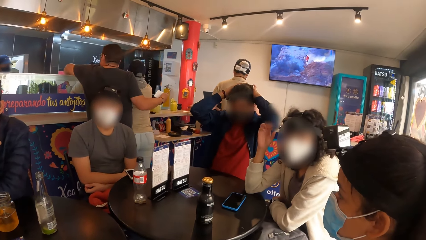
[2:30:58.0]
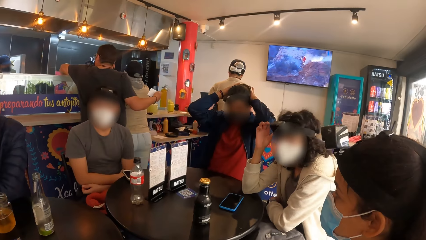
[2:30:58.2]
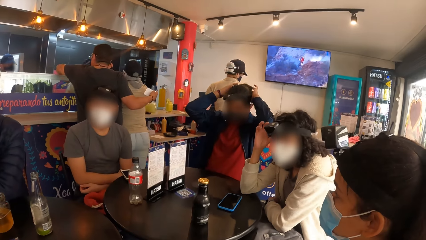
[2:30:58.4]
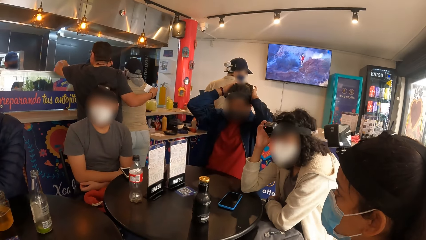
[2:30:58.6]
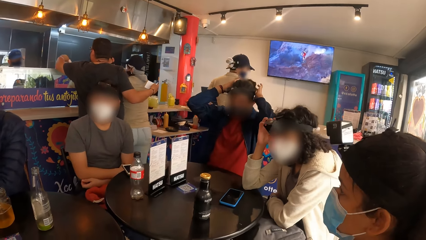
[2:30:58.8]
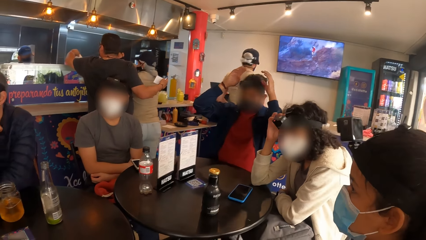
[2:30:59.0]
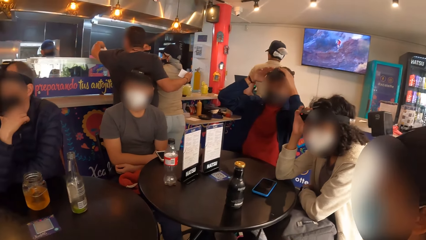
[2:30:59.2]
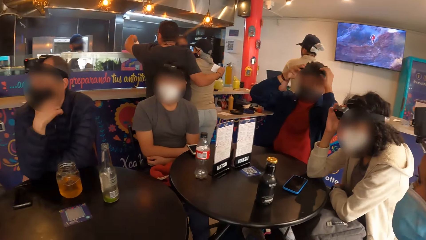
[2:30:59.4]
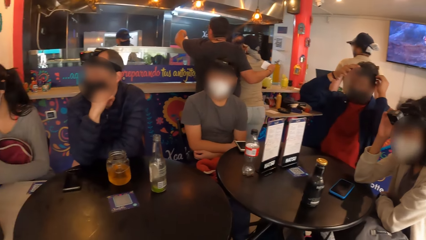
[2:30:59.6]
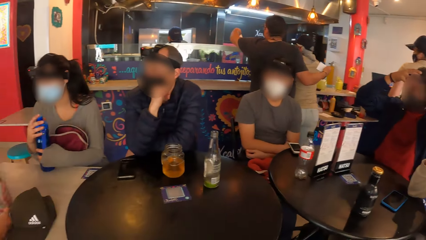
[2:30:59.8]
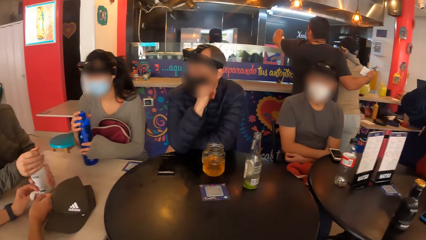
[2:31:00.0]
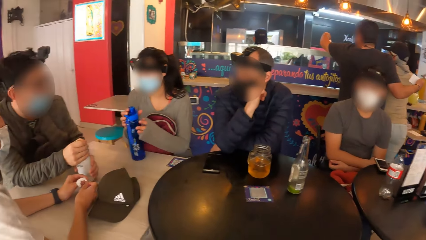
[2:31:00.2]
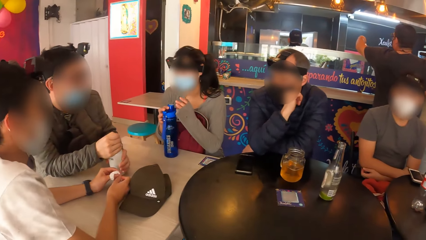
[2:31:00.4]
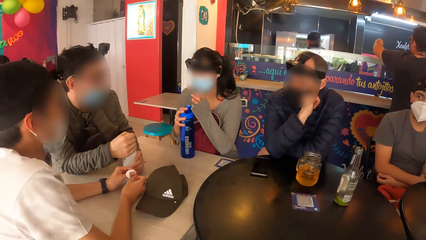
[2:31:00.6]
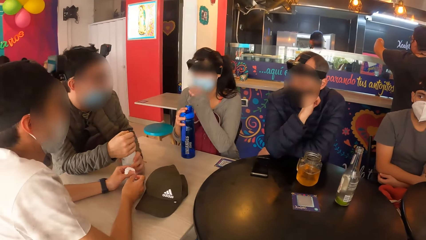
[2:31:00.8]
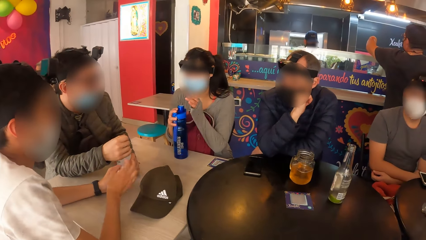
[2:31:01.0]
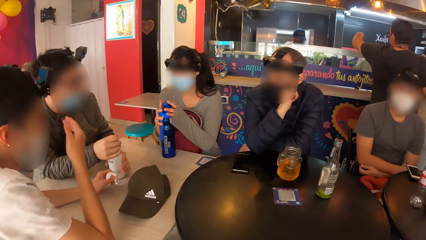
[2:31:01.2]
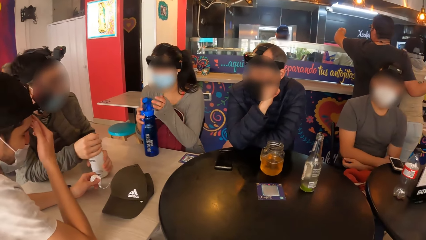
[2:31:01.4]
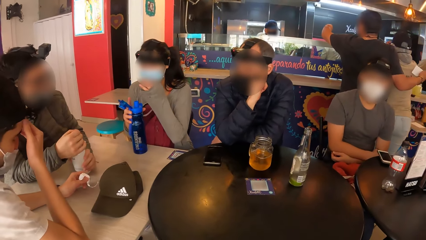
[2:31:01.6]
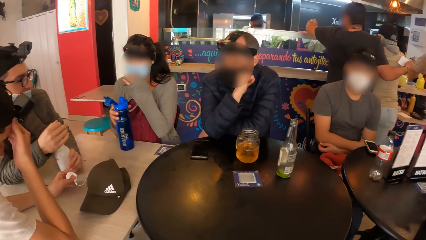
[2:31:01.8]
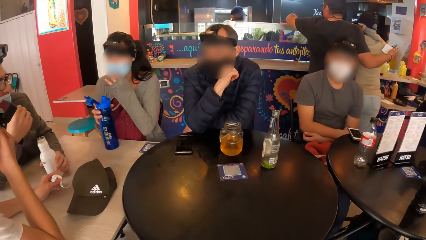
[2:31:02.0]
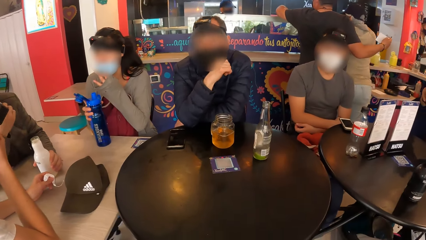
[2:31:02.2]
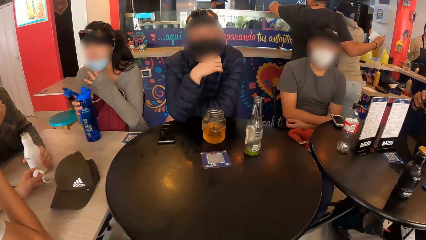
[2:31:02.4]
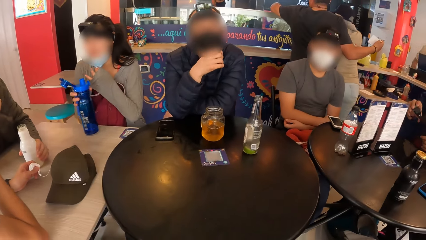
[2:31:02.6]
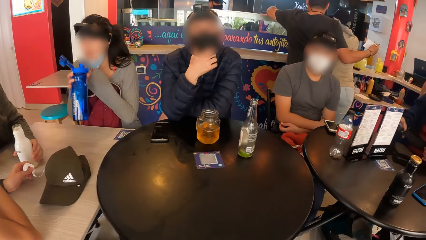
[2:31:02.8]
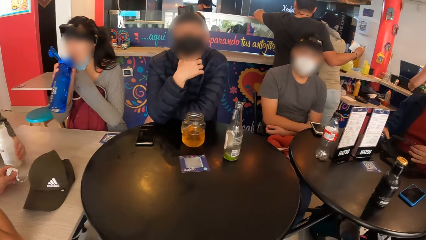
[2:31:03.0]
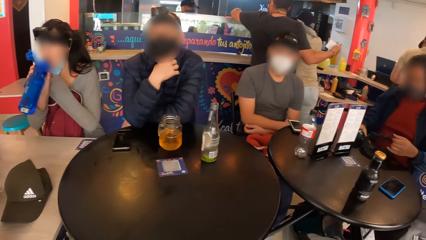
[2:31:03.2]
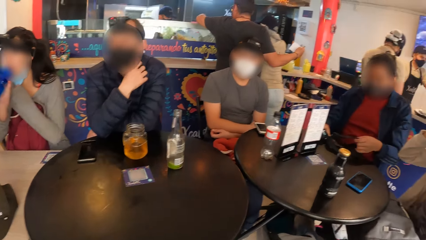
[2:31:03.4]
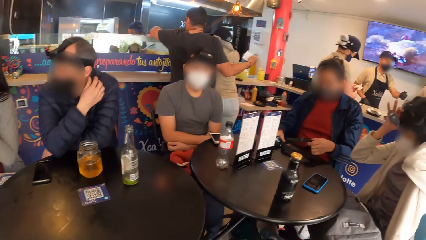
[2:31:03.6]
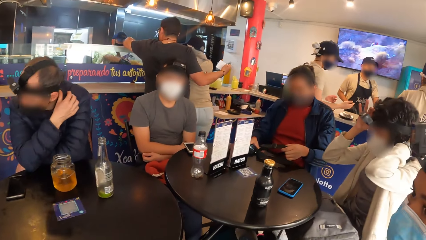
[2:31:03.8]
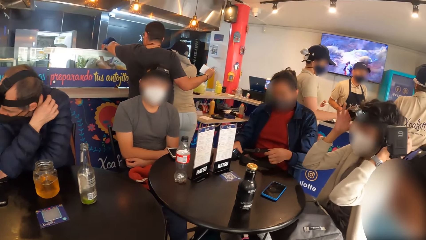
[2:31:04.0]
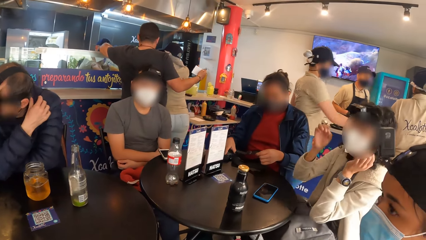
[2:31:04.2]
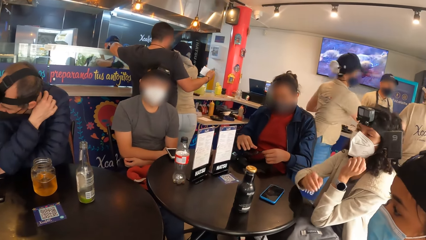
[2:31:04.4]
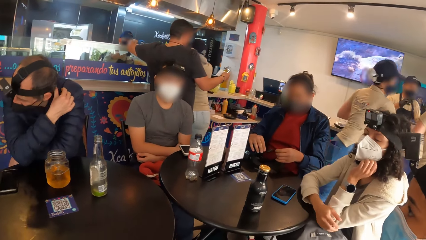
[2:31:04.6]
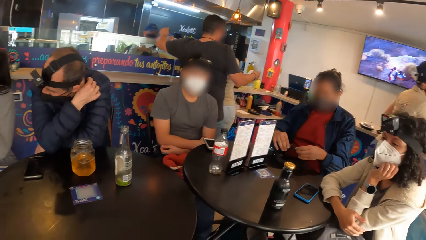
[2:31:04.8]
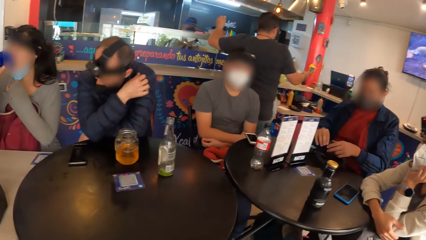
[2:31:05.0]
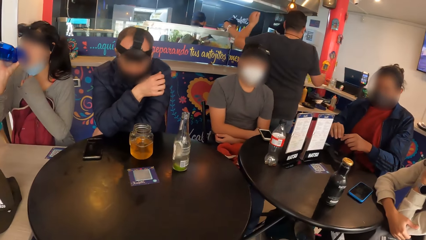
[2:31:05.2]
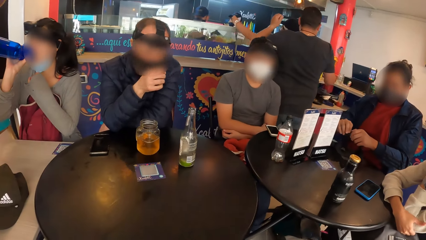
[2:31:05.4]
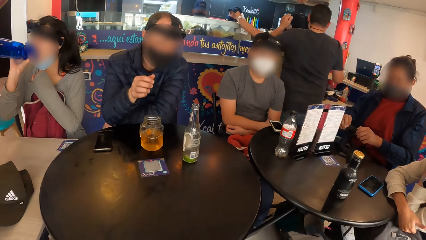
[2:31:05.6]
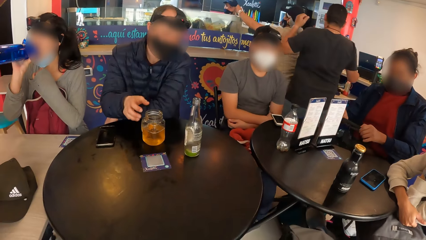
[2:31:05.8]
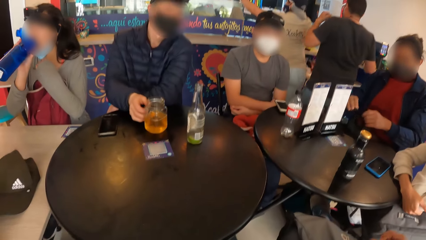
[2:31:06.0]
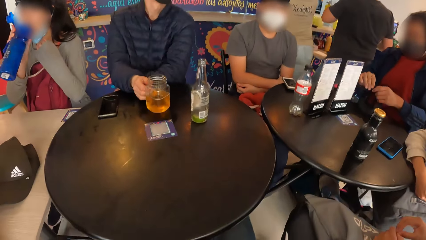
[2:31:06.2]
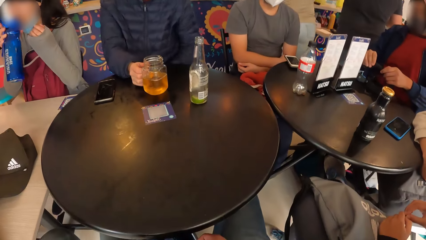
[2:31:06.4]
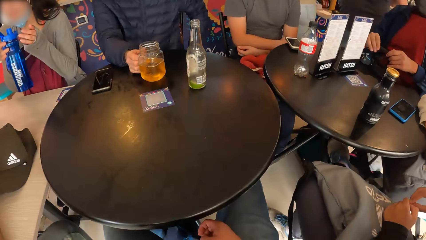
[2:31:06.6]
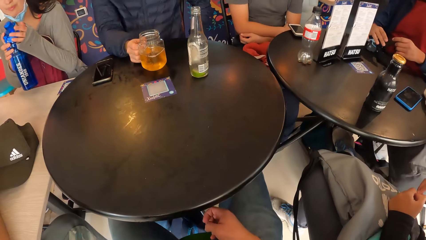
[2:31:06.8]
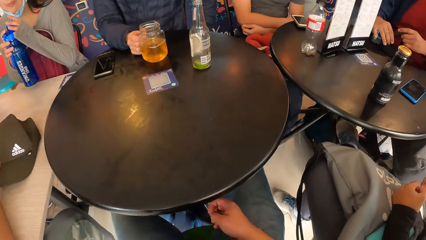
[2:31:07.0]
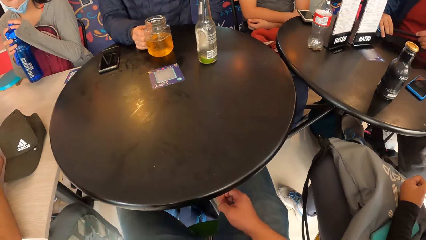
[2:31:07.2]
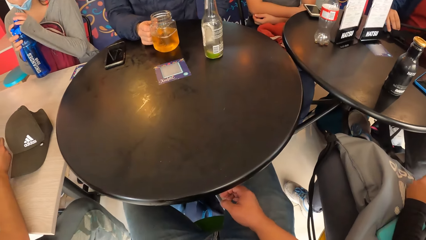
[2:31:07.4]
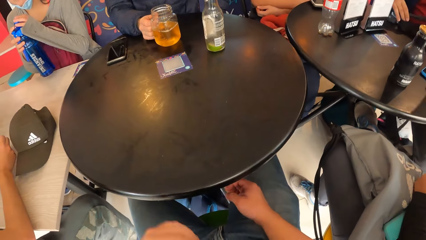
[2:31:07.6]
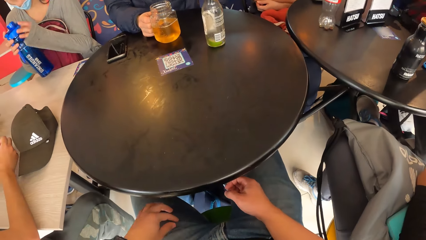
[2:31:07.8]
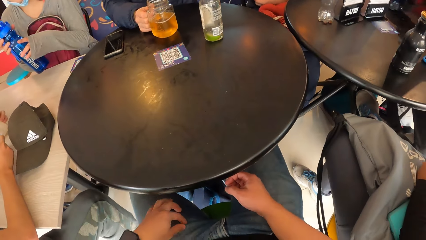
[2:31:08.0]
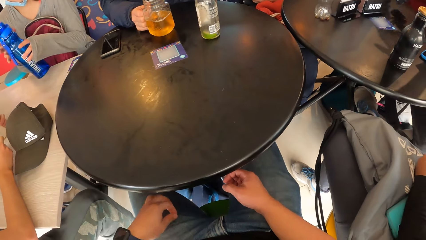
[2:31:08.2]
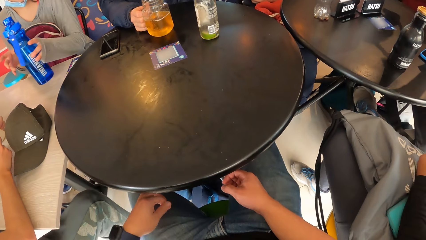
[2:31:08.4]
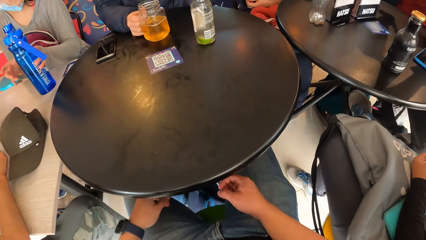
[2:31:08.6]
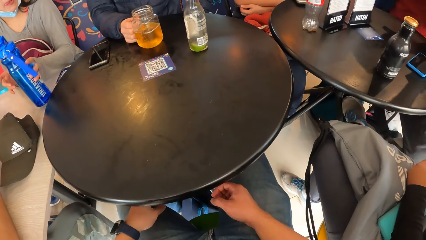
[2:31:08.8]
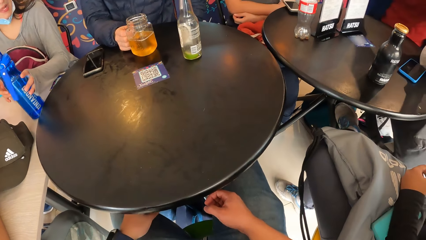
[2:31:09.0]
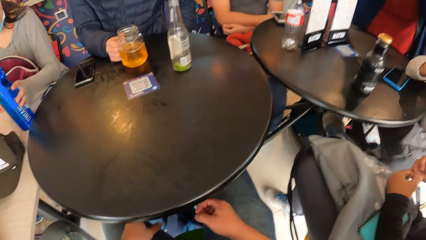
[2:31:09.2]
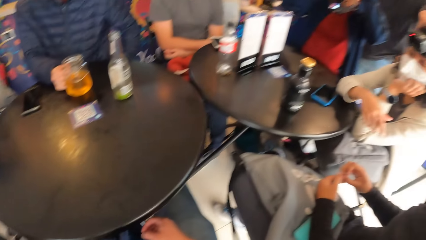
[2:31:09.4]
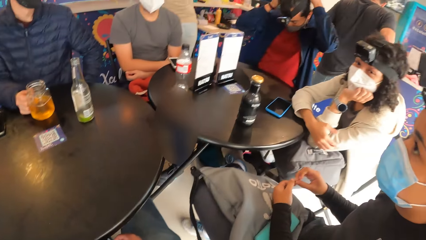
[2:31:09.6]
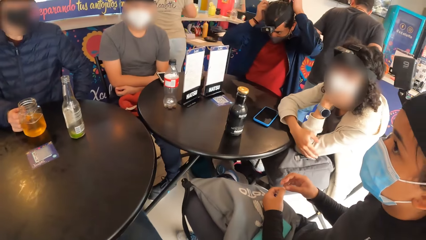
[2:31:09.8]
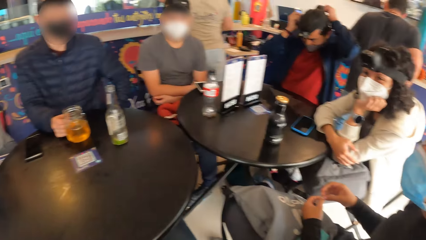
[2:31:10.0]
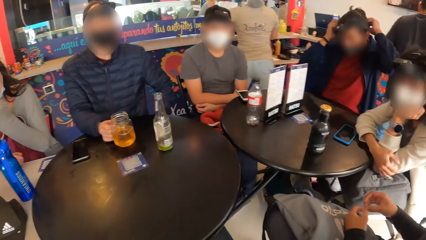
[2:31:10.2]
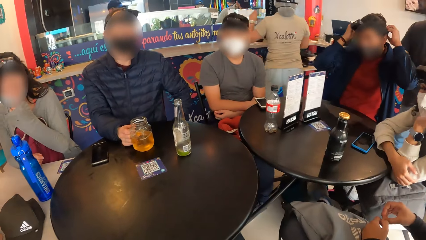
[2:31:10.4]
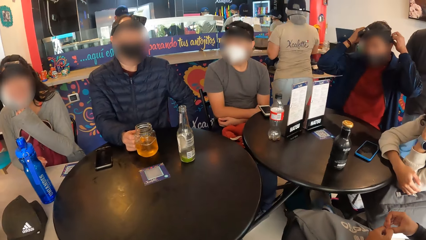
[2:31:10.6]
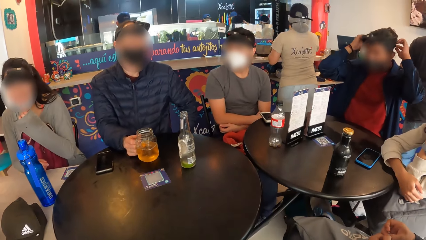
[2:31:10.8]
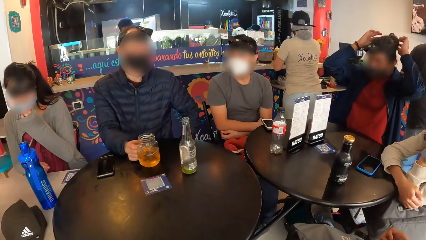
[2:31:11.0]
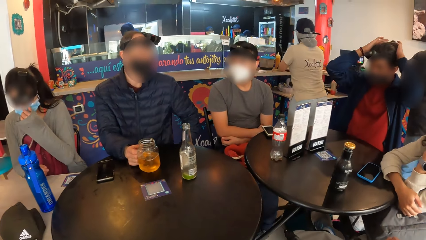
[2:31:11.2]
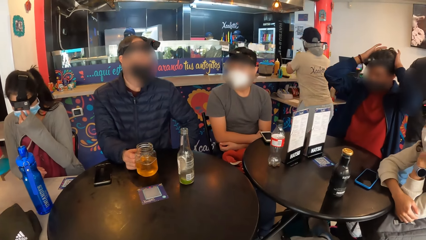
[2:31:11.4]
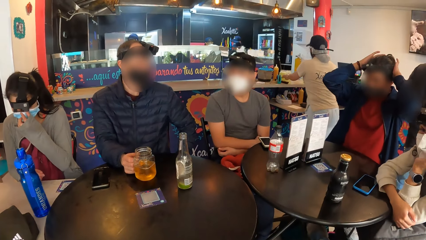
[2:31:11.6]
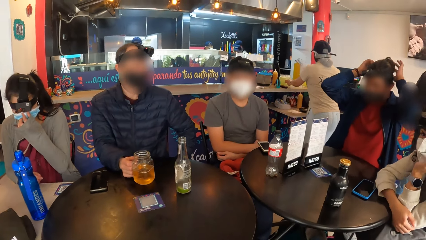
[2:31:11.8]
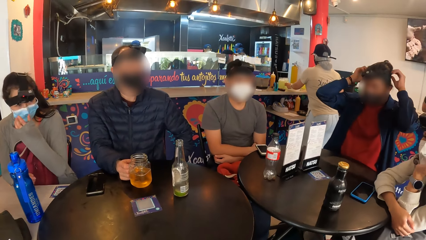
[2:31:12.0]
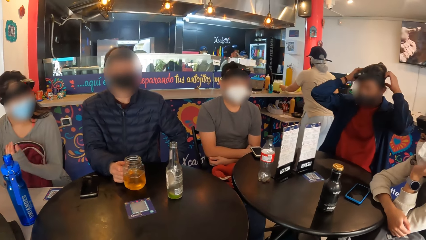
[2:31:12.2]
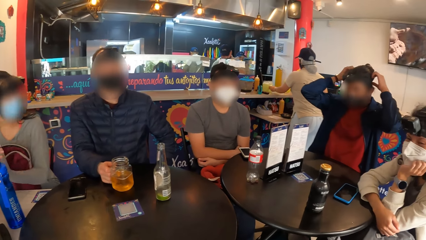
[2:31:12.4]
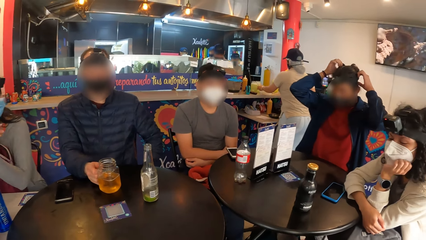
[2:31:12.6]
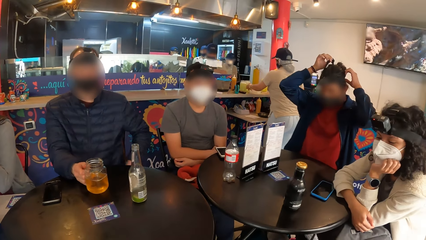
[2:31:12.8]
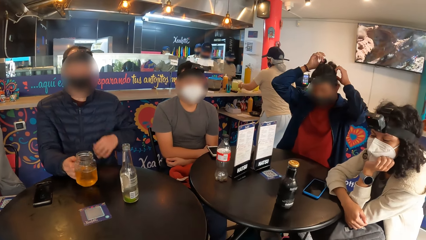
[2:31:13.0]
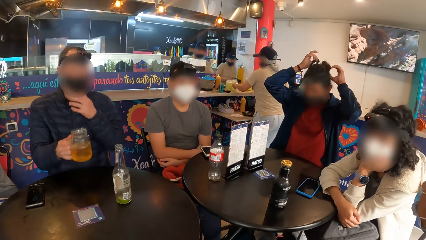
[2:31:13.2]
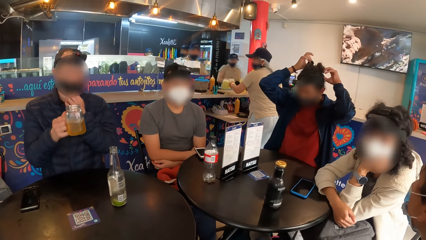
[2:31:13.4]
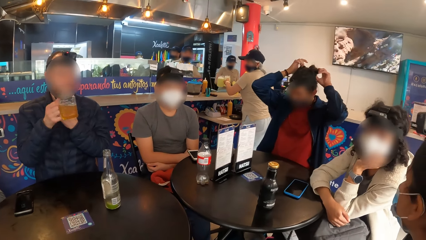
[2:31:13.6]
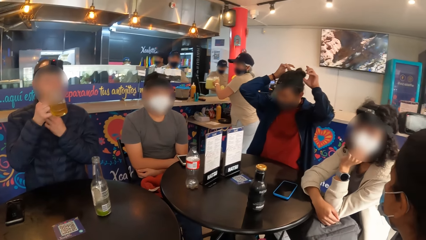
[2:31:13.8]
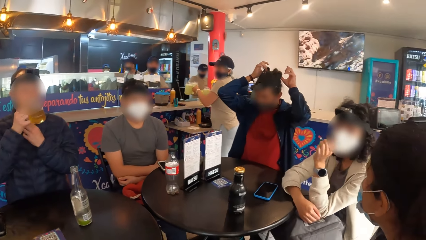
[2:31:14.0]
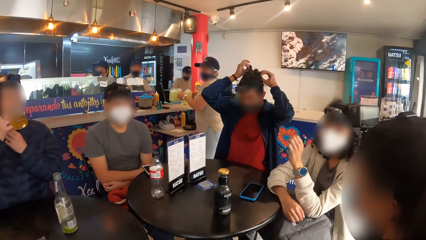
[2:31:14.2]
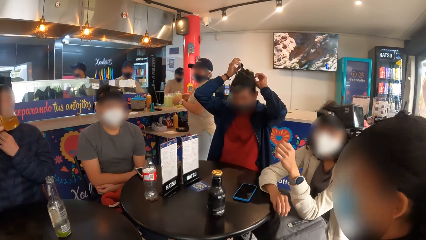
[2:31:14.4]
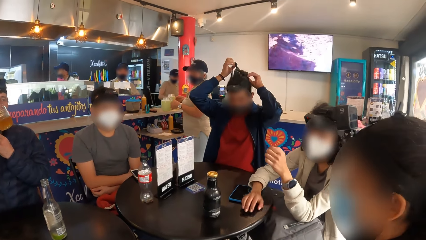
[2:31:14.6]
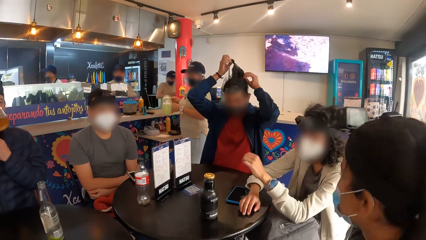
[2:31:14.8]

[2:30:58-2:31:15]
The man wears the camera on his head with both hands. The woman touches her head with her right hand. Another woman holds a blue bottle on the table with both hands. The second woman picks the blue bottle from the table with her right hand and drinks water from the blue bottle in her right hand. The first woman adjusts the camera on her head with both hands. The second woman picks the glass of juice from the table with her right hand. A third woman covers the blue bottle with her left hand. The camera wearer removes dirt from his cloth with his hand. The third woman drops the blue bottle on the table with her left hand. The camera wearer stares around the room. Another man touches the glass of beer on the table with his right hand. The first man adjusts the camera on his head with both hands. The other man picks the glass of beer from the table with his right hand.
